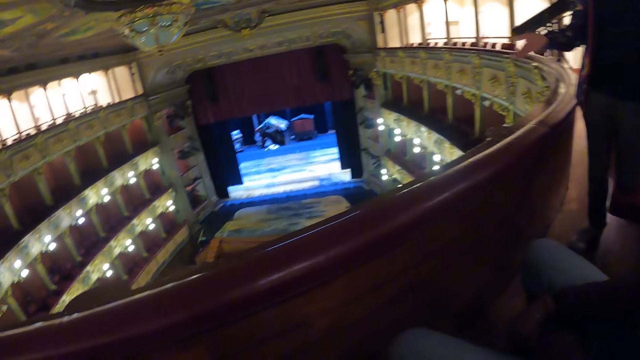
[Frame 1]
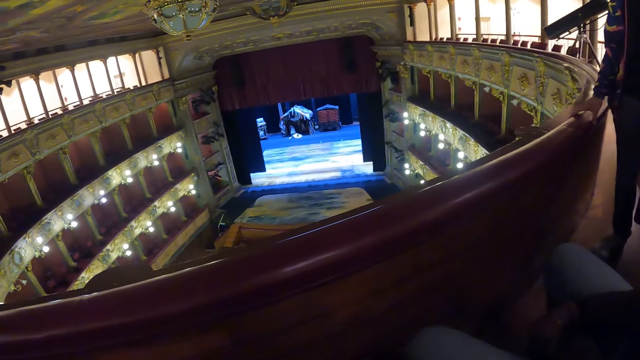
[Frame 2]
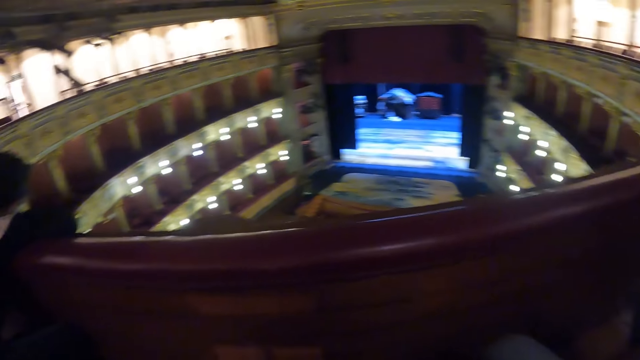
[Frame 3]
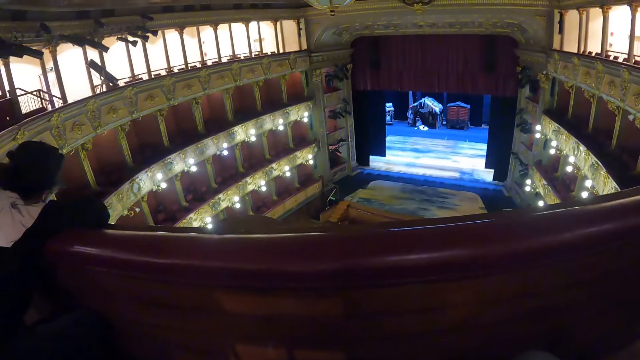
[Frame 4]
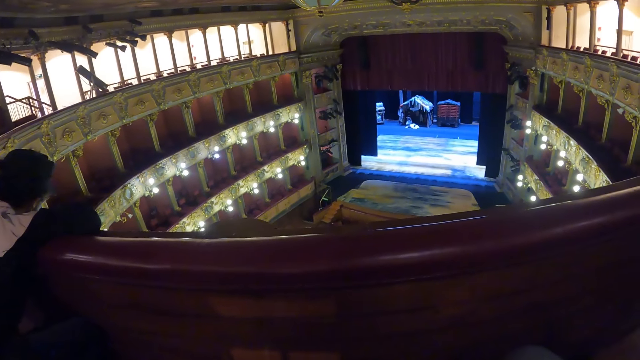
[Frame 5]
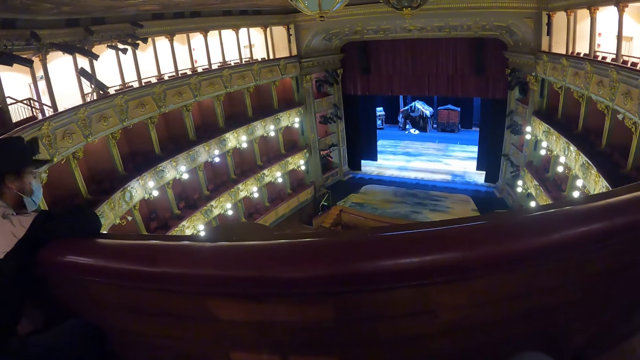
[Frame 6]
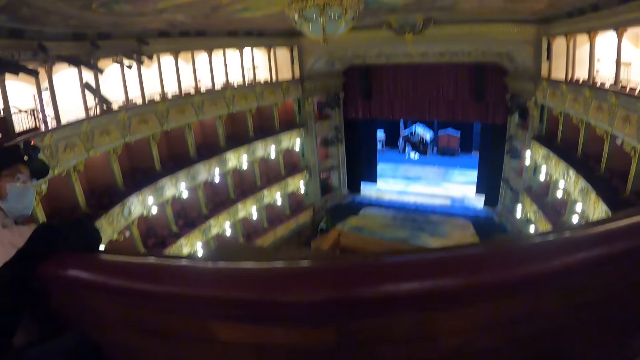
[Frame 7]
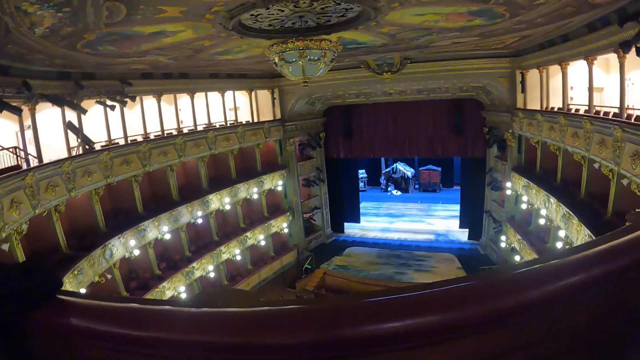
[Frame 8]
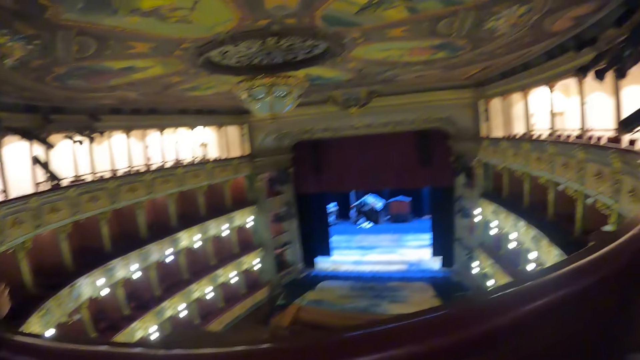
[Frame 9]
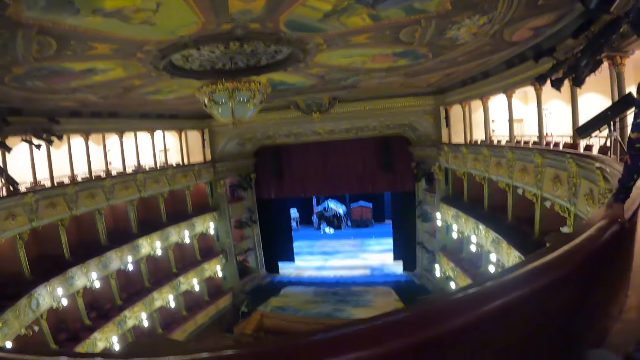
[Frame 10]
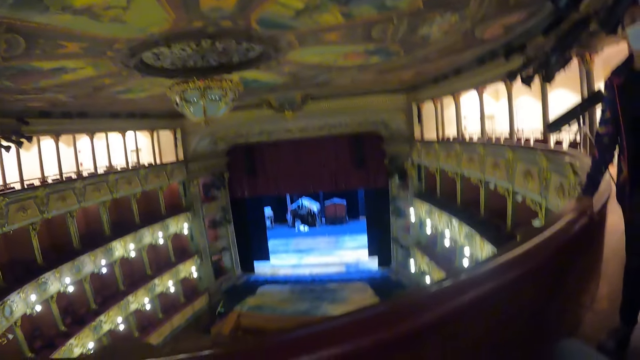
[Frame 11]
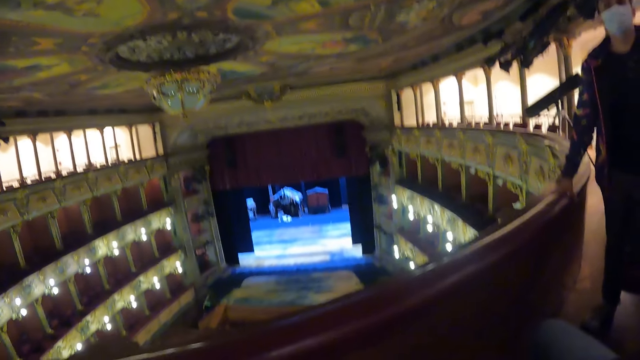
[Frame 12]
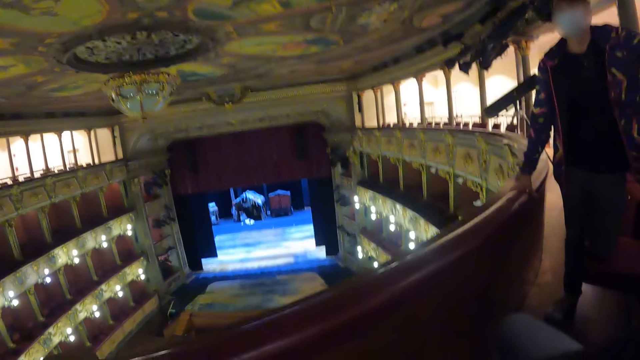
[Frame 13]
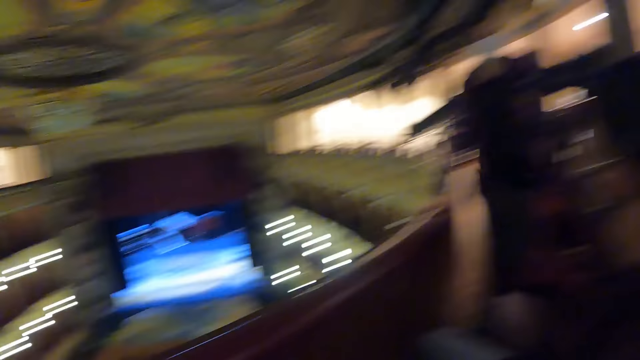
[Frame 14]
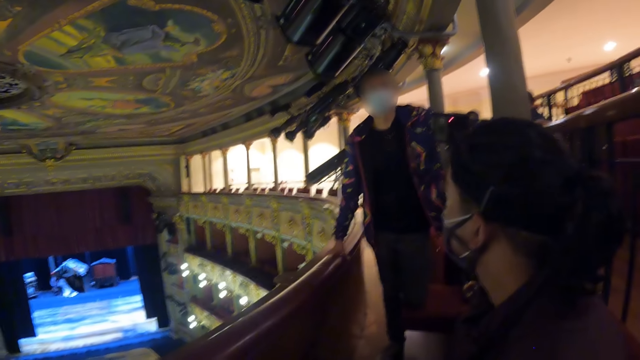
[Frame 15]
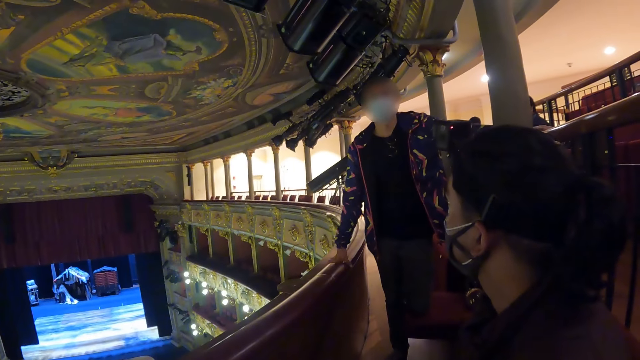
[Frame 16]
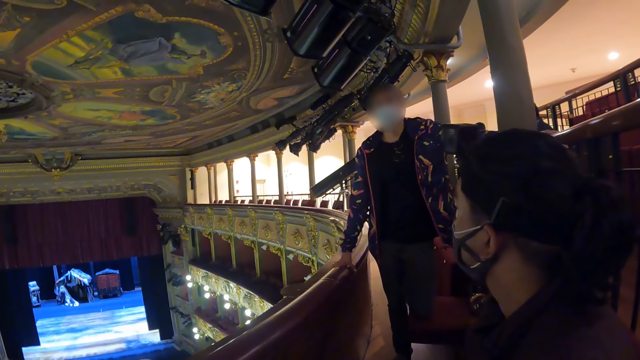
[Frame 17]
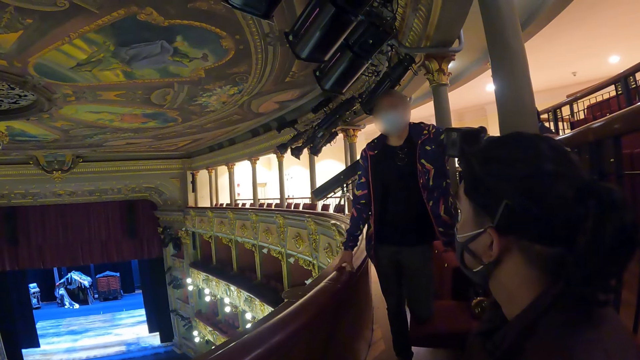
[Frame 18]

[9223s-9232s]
A man holds the balcony. Another man supports his head on the balcony. The camera wearer looks around the theater. The other man turns his head. The camera wearer looks around the theater.

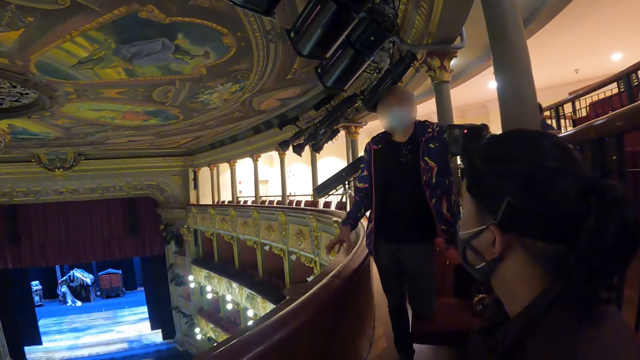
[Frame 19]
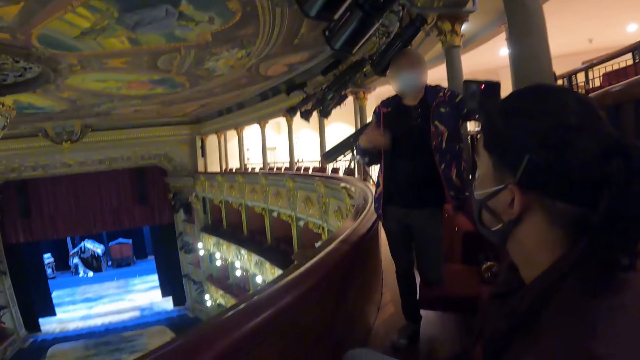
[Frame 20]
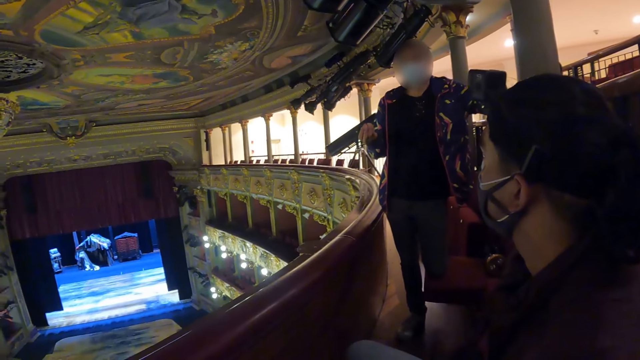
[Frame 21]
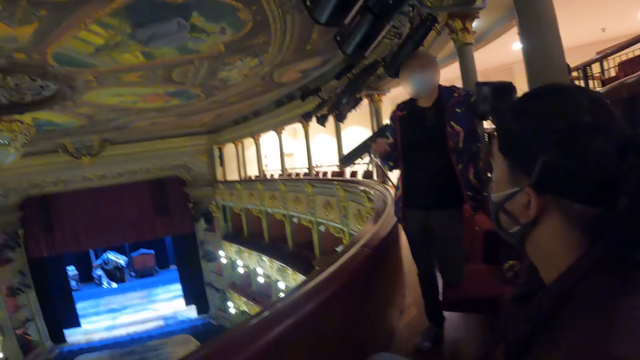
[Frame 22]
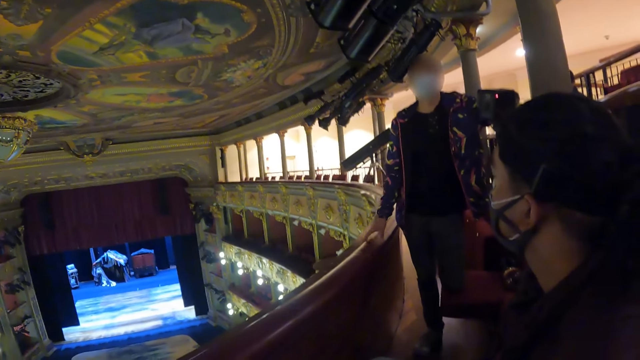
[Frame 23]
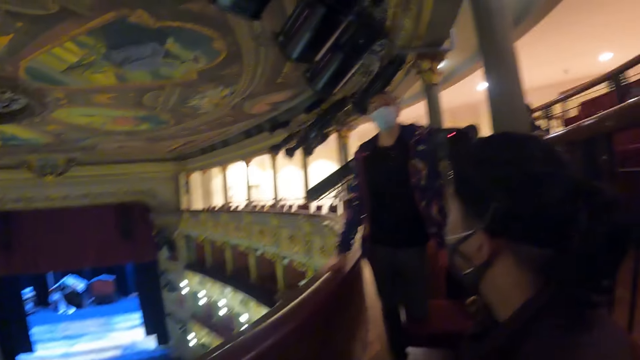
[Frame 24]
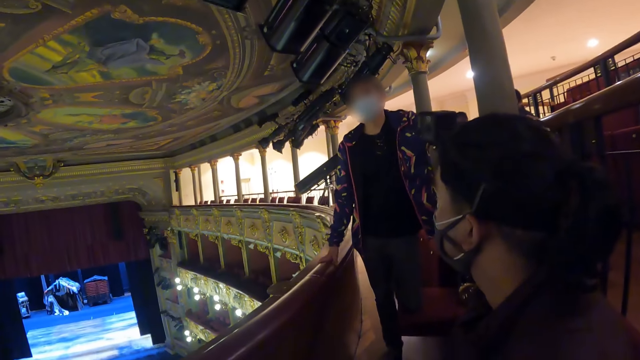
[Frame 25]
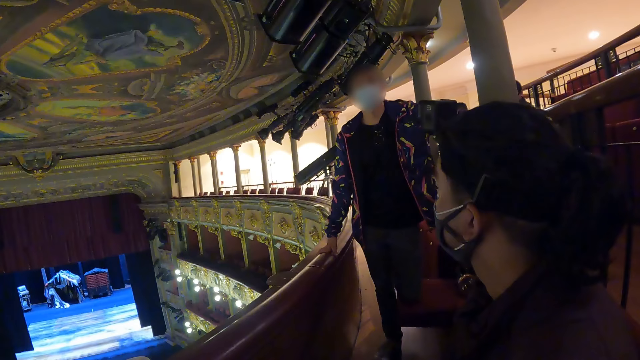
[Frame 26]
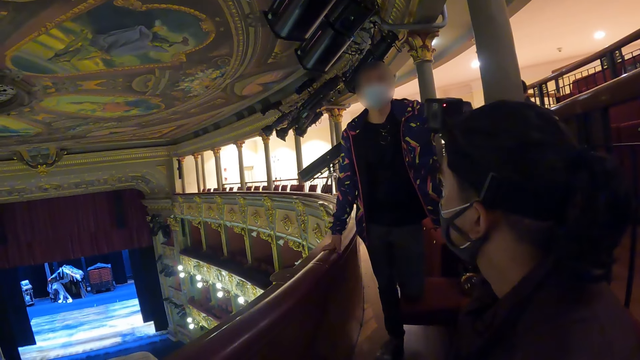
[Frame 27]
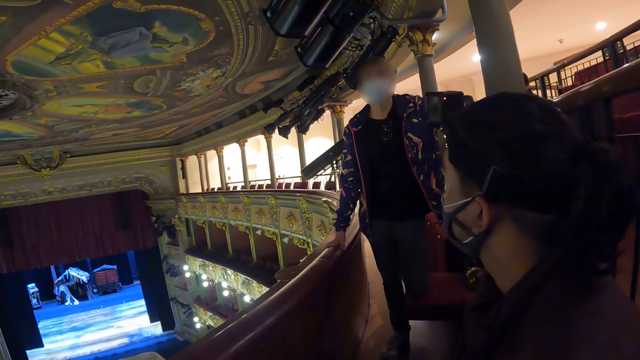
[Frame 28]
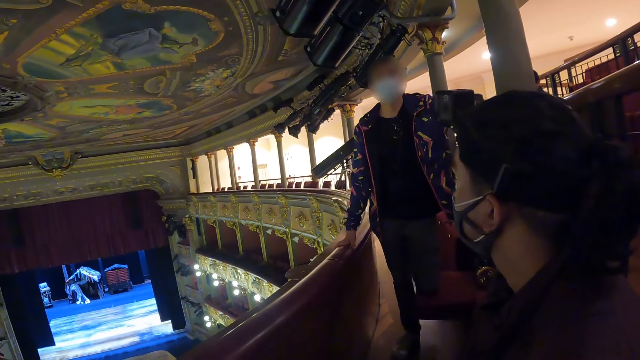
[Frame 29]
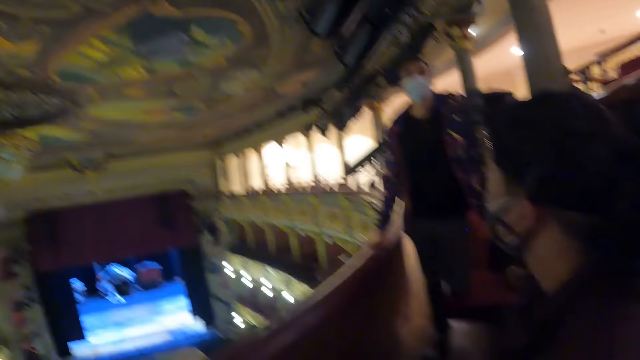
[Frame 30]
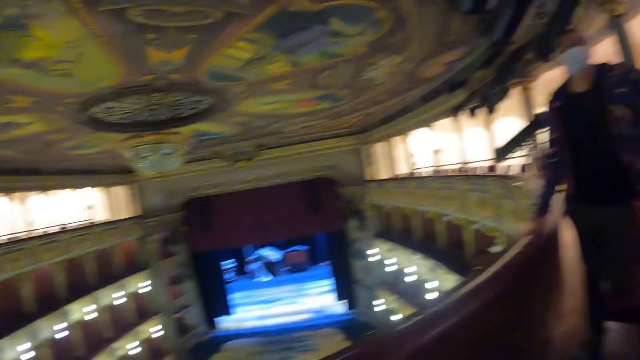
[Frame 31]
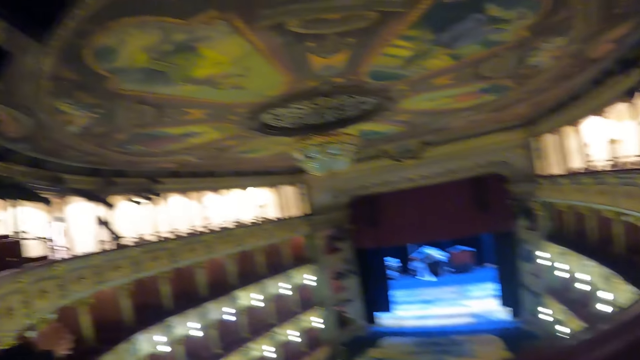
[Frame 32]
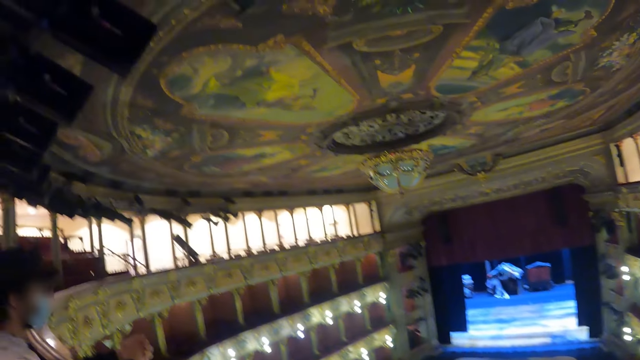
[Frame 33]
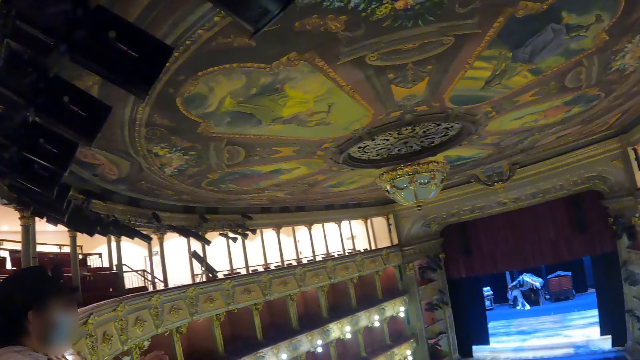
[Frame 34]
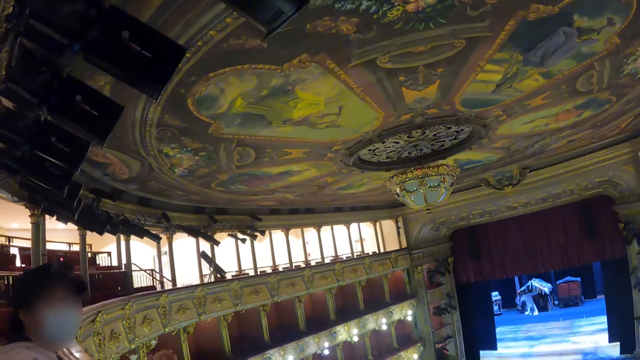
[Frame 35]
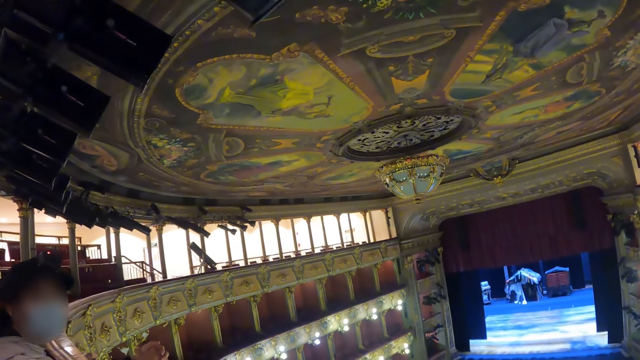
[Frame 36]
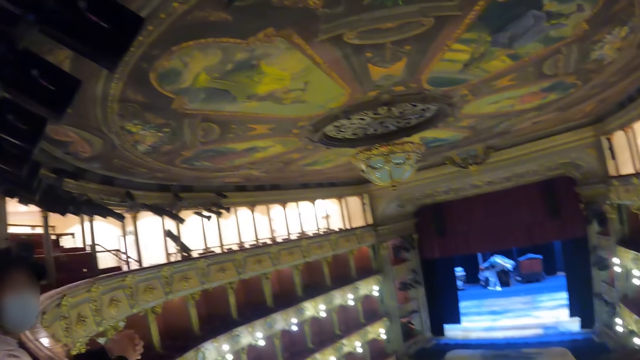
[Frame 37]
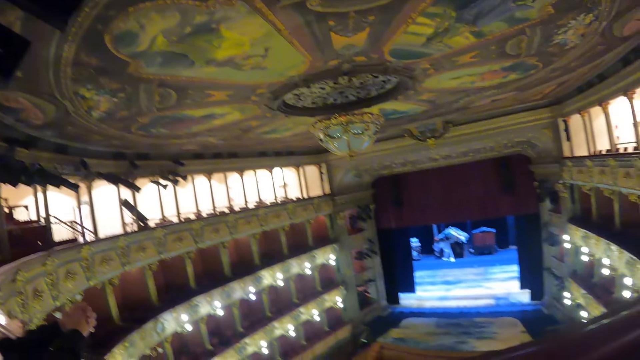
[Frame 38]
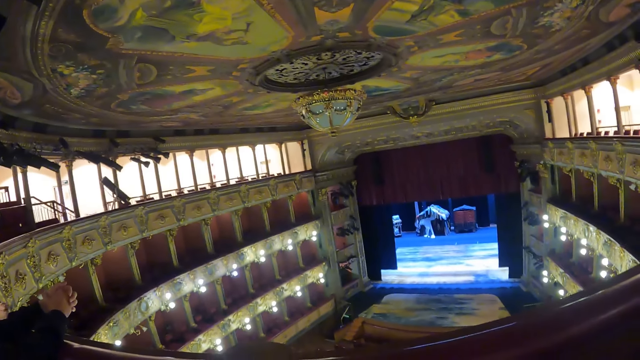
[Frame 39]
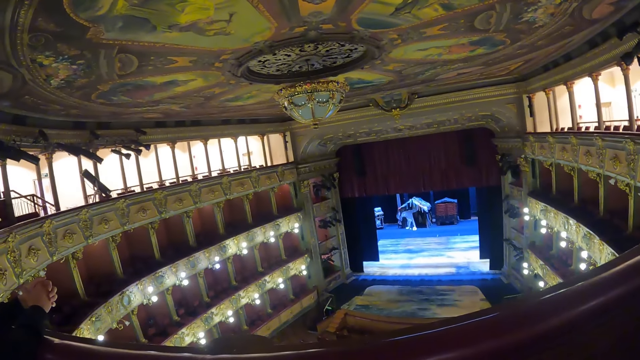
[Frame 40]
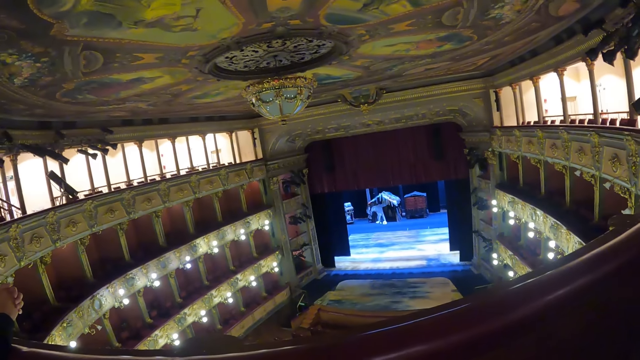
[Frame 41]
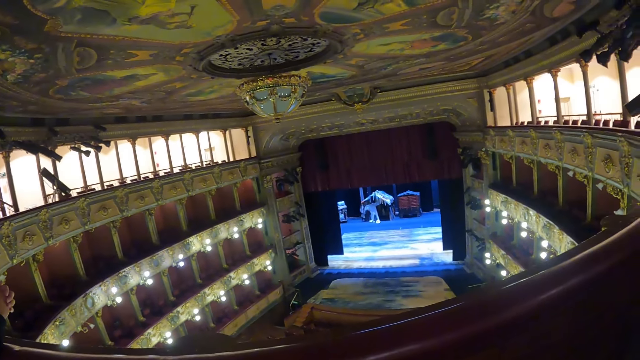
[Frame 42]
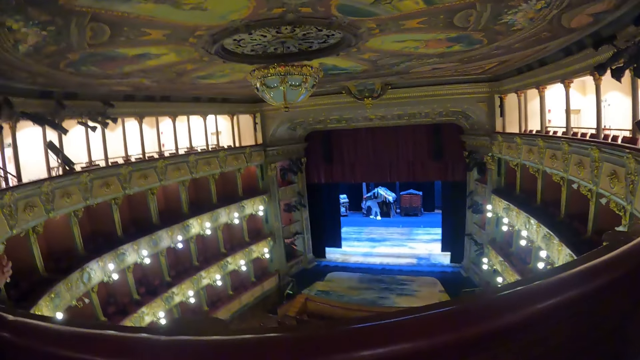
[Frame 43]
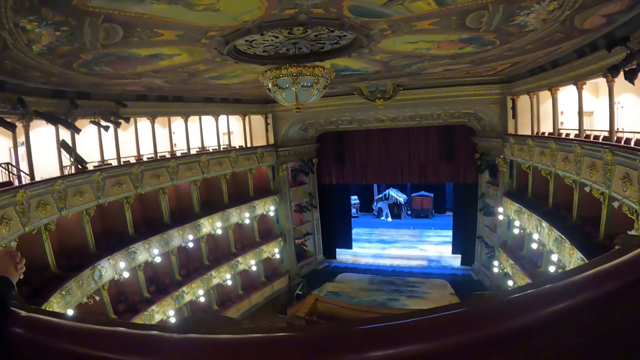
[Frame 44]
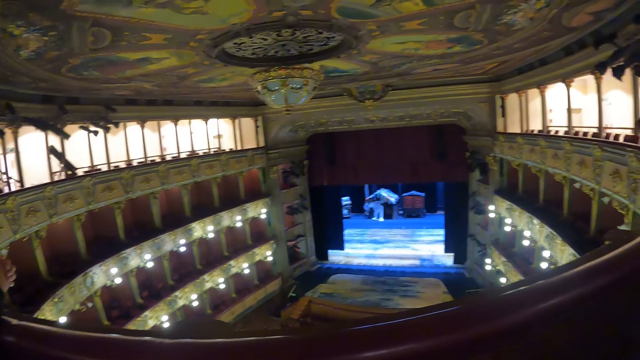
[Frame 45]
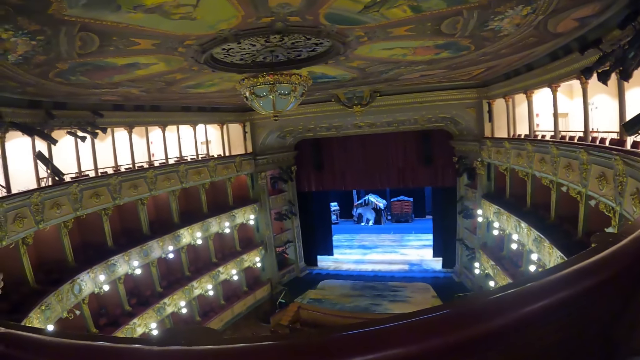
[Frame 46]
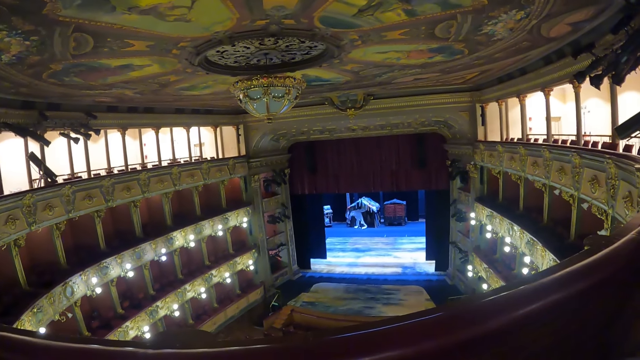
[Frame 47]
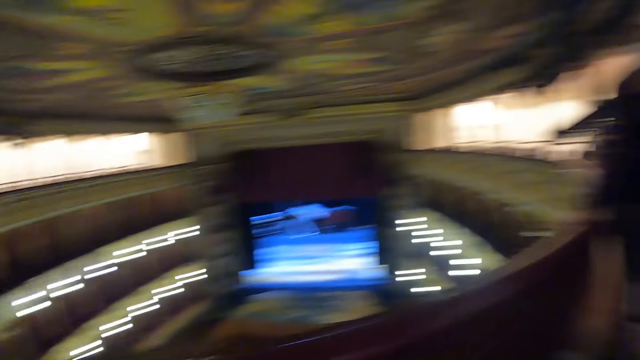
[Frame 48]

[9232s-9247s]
A man pulls his hand off the balcony. The man gestures his hand and holds the balcony. The man talks. The camera wearer looks around the theater.
